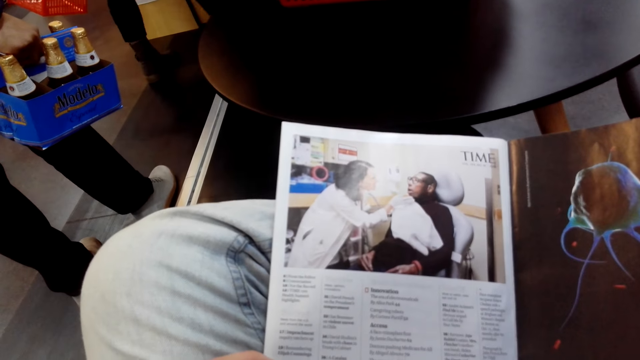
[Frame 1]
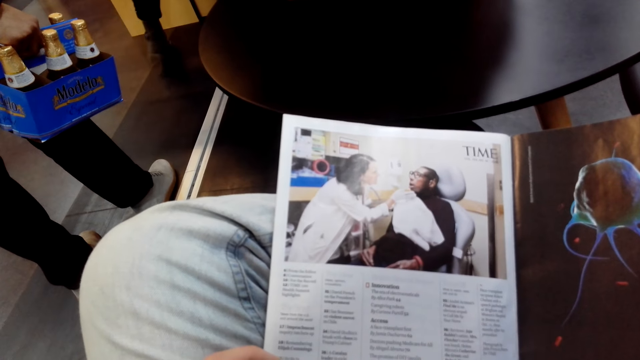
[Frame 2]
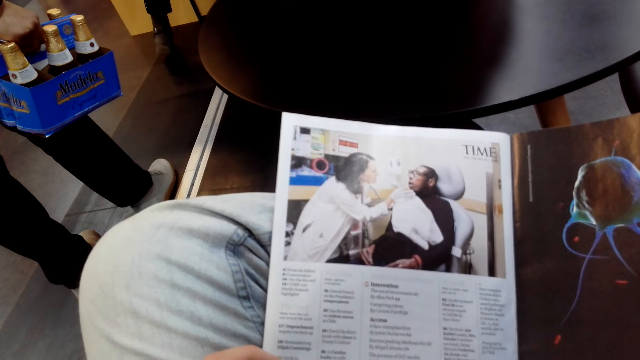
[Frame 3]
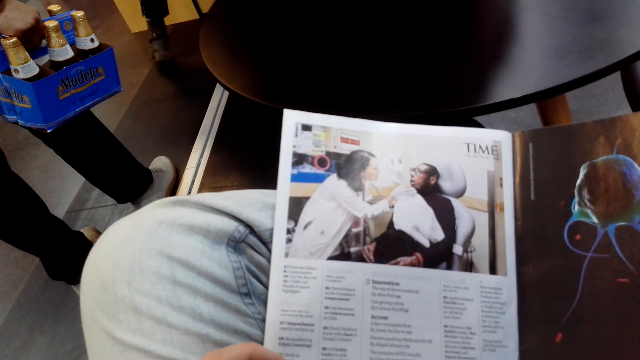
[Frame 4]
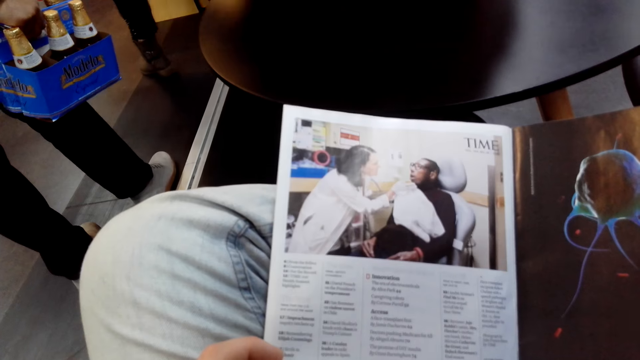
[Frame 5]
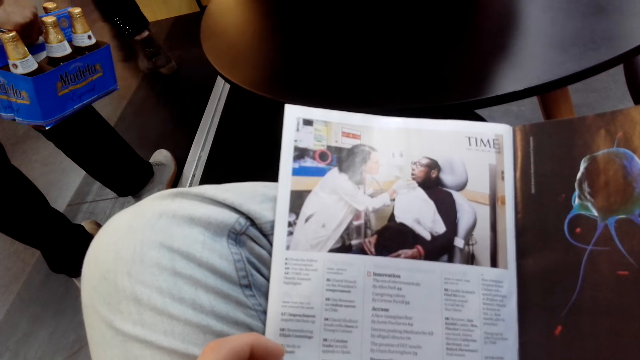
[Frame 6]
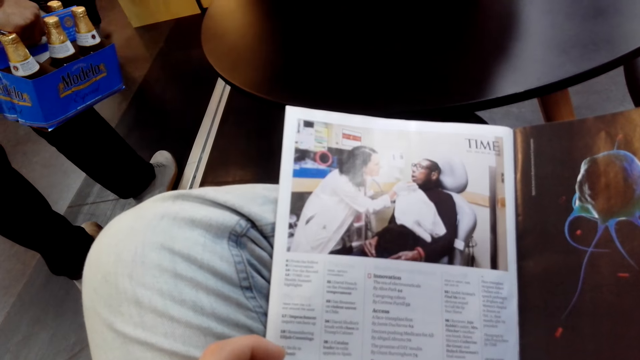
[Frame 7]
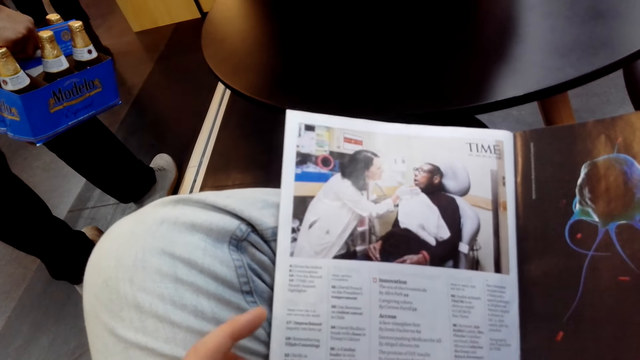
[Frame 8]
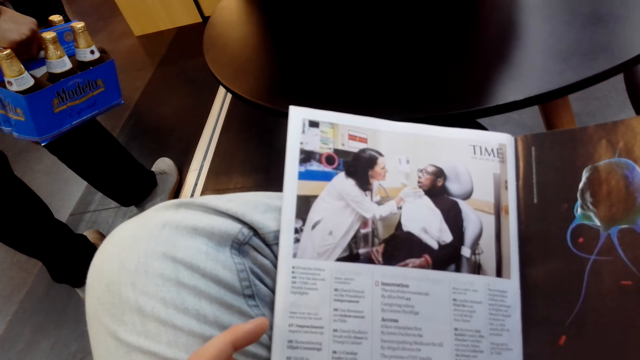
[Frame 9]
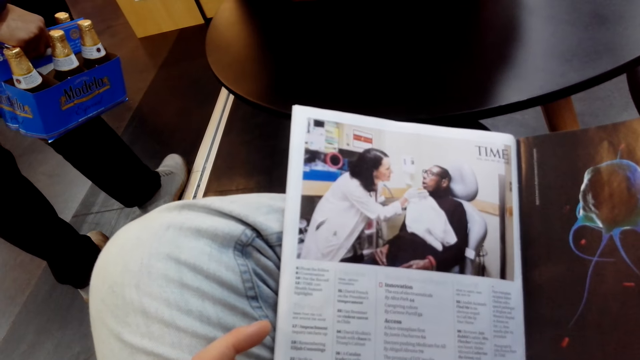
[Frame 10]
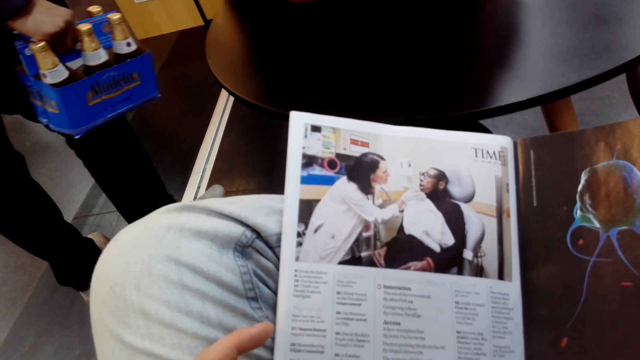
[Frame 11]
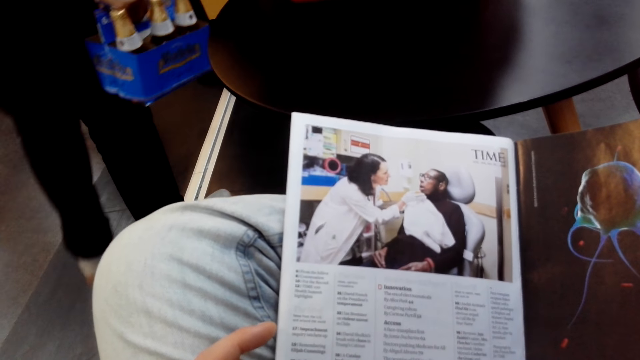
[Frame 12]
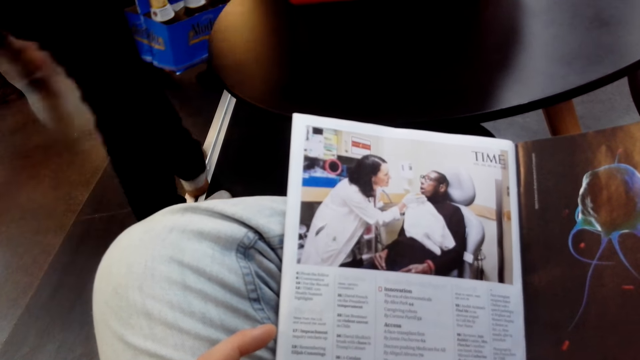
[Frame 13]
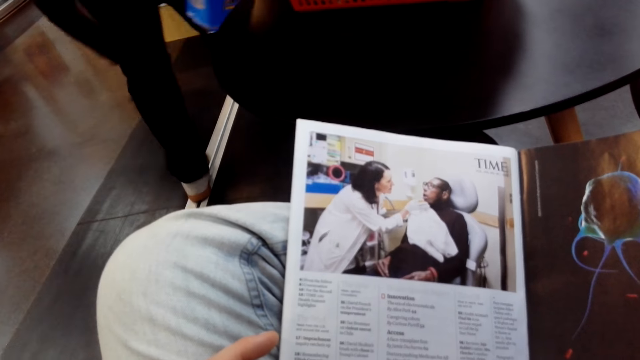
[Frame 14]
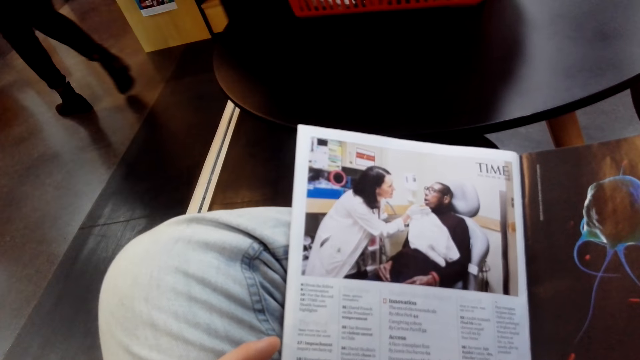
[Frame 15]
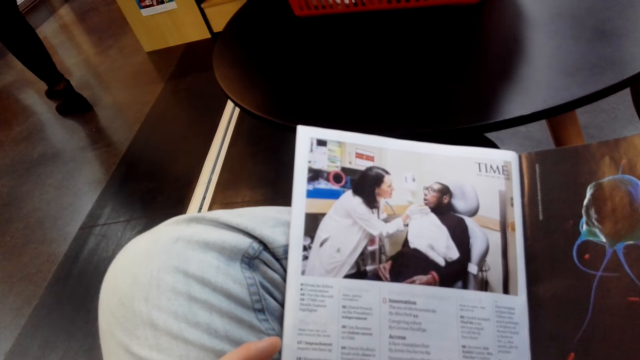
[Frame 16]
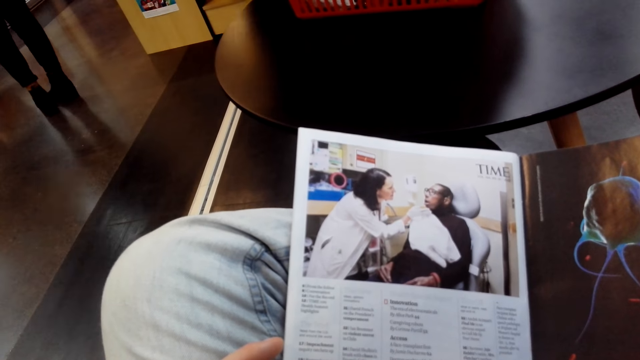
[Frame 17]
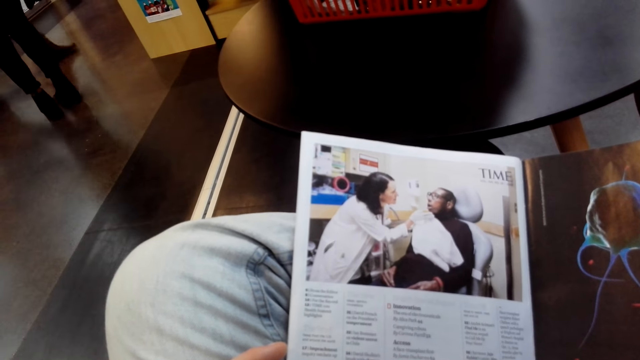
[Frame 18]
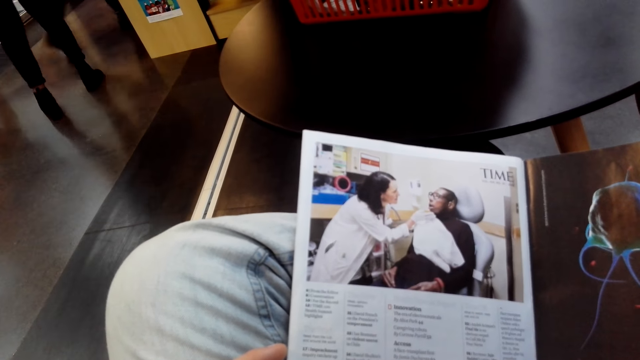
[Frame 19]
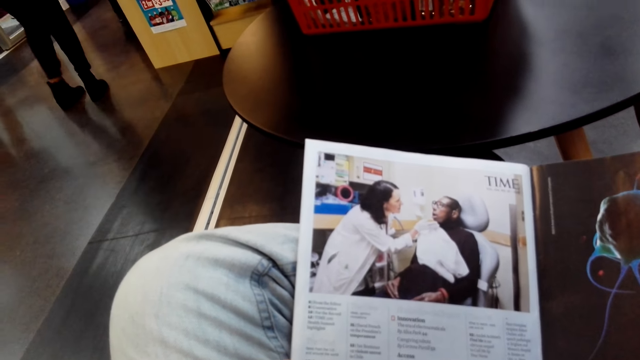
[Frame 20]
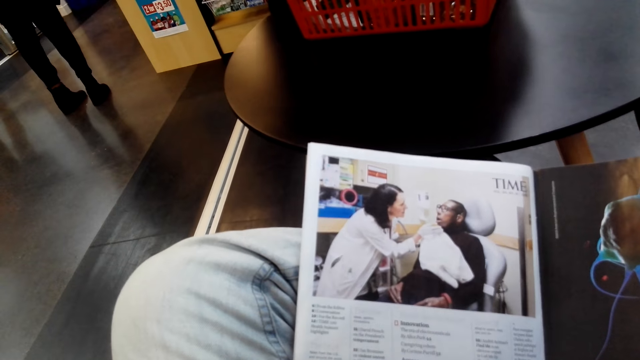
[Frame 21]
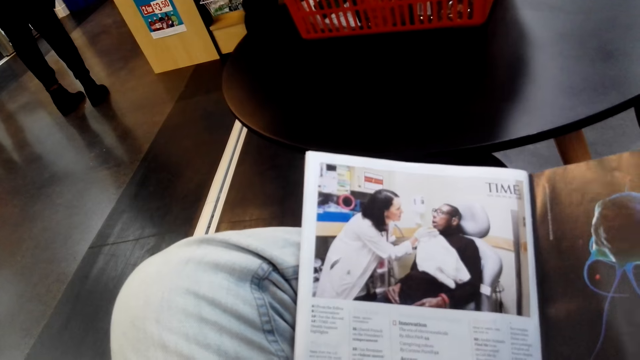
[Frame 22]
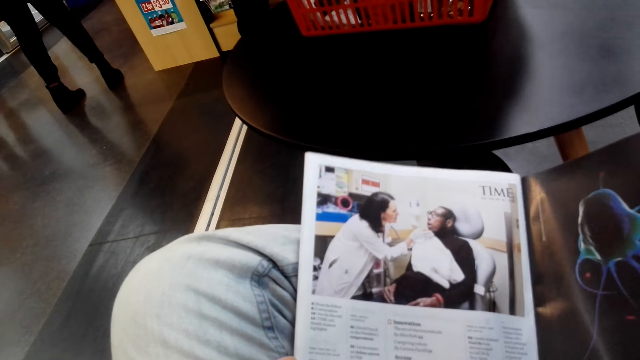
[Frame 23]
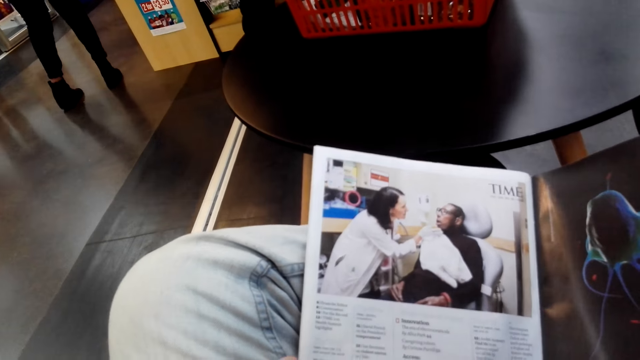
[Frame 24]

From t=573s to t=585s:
The camera wearer reads on the pamphlet.

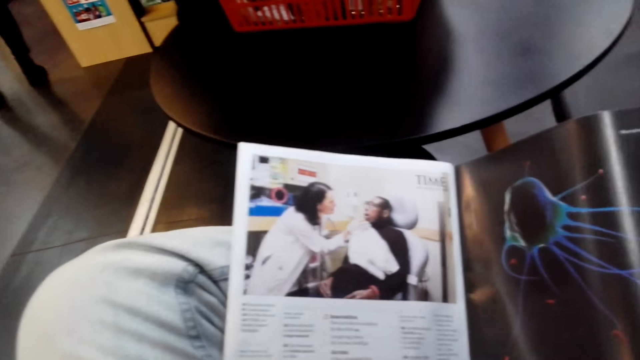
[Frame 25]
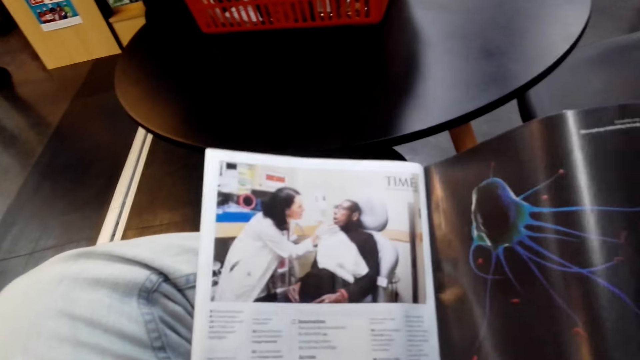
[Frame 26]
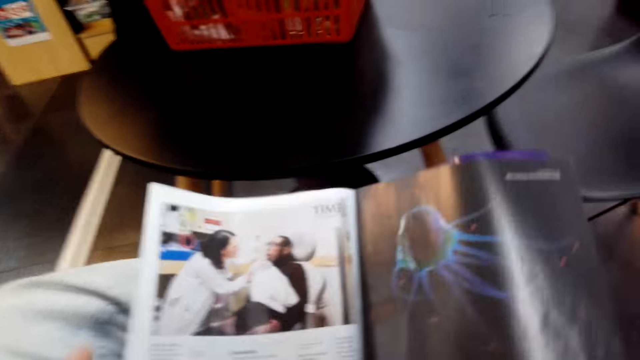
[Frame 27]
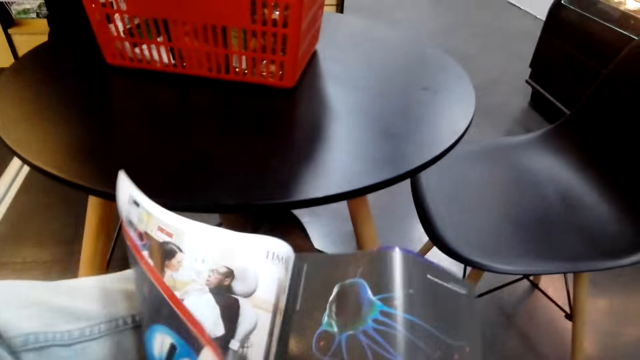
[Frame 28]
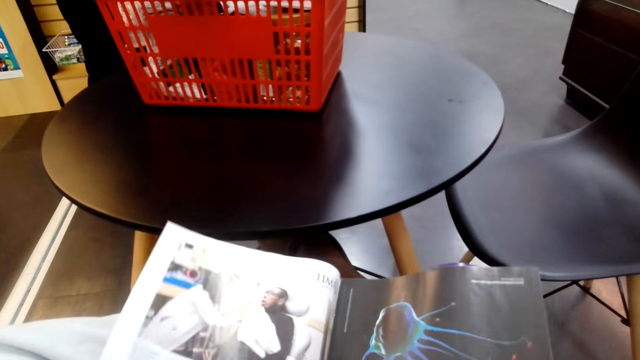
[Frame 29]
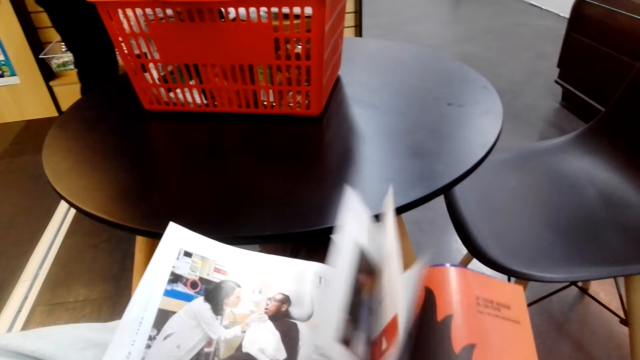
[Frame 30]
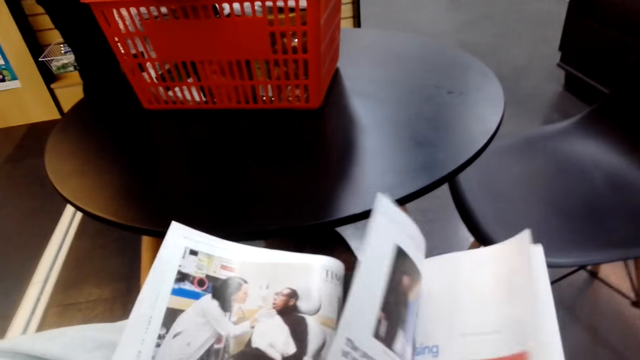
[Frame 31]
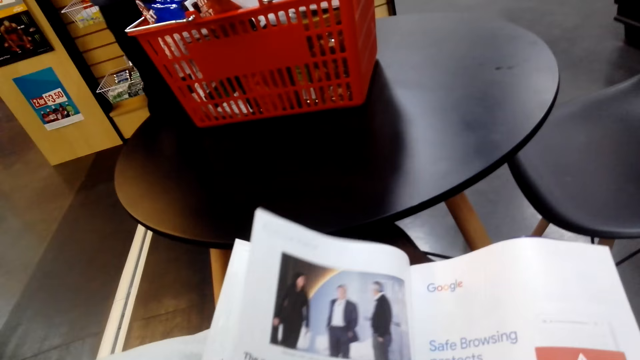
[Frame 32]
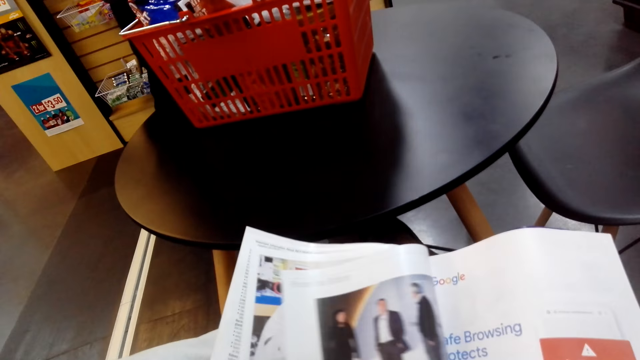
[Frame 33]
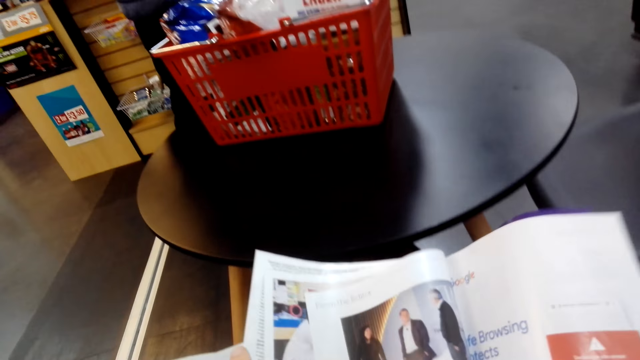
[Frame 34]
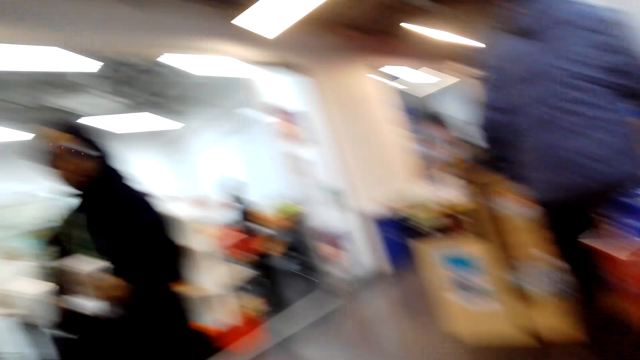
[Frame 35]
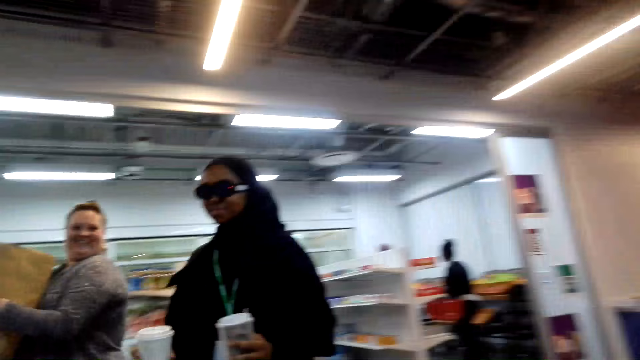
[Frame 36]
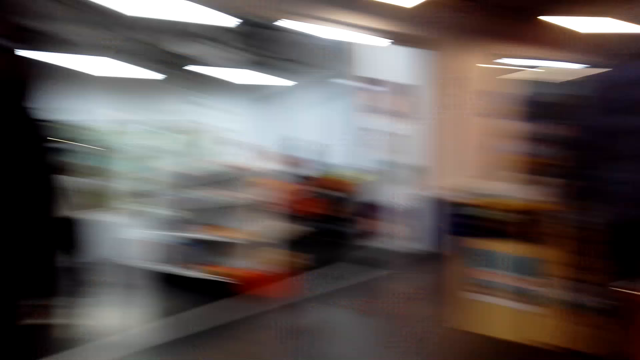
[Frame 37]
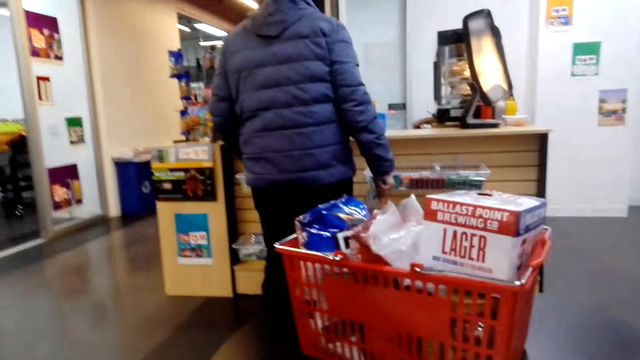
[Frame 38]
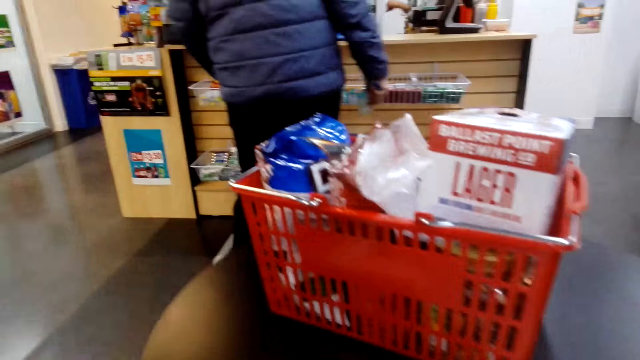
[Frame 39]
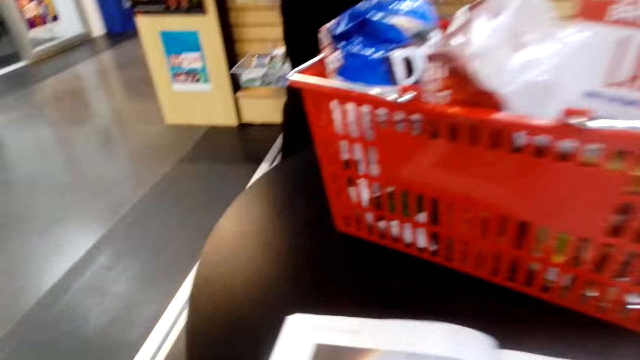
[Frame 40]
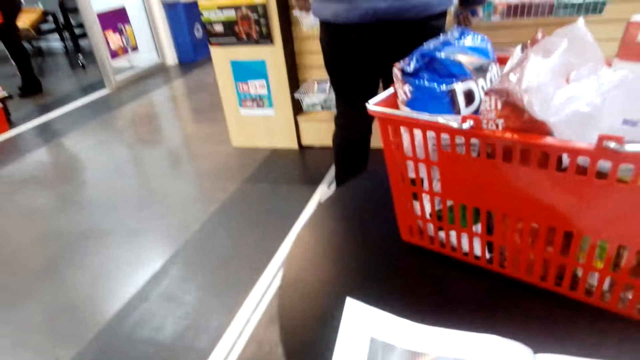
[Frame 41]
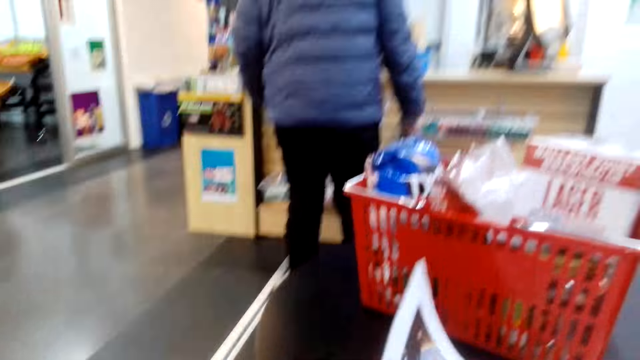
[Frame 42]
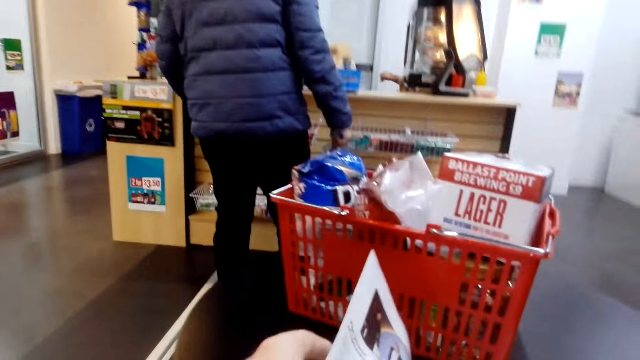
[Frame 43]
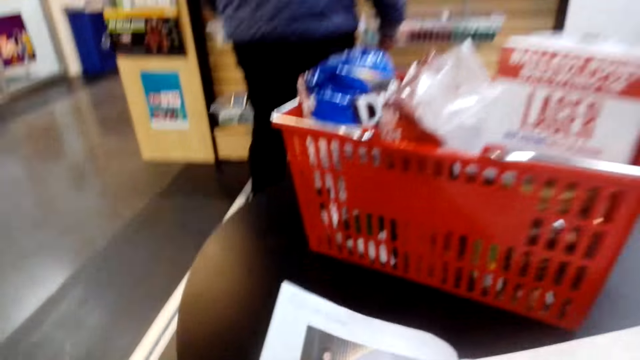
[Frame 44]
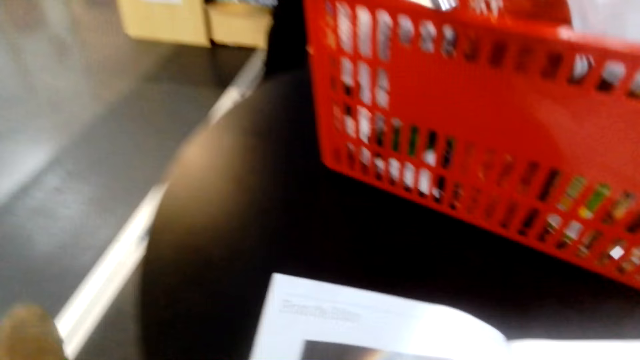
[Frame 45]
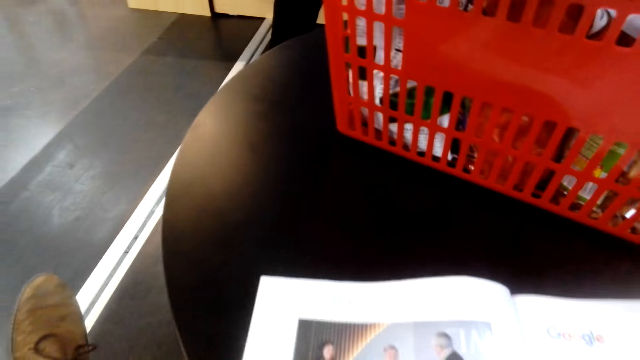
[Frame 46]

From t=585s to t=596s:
The camera wearer opens a page. They look around. They interact with a person. Another person holds a bottle. The first person holds a bag of goods. The camera wearer opens a page.
